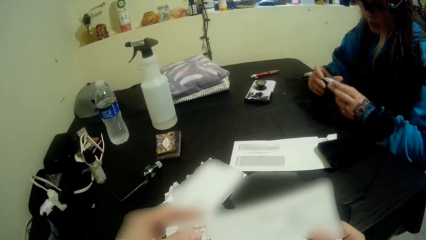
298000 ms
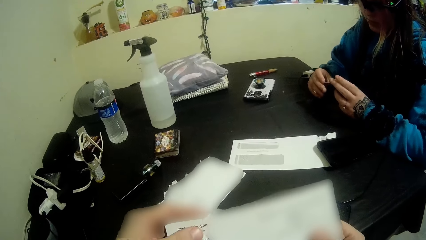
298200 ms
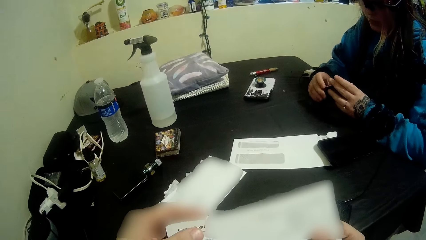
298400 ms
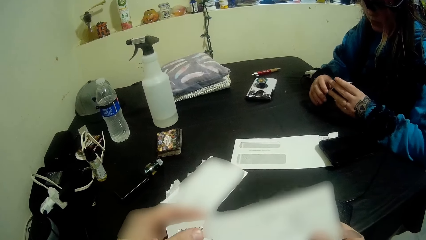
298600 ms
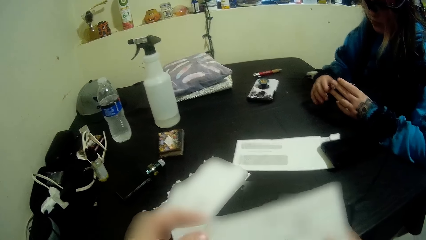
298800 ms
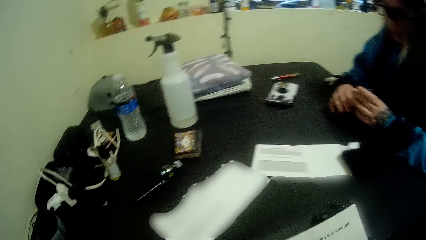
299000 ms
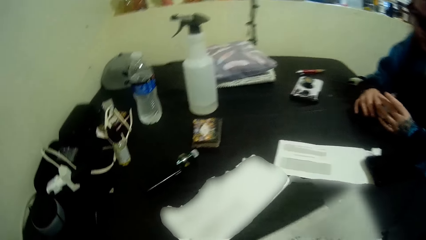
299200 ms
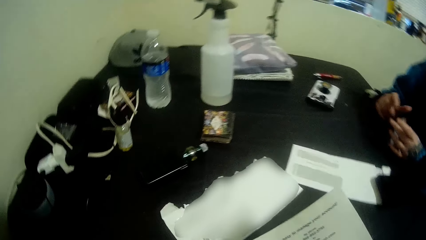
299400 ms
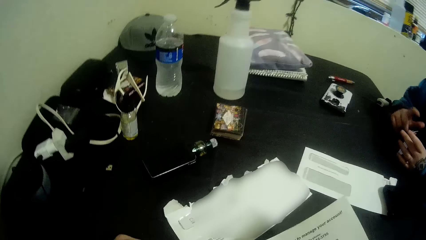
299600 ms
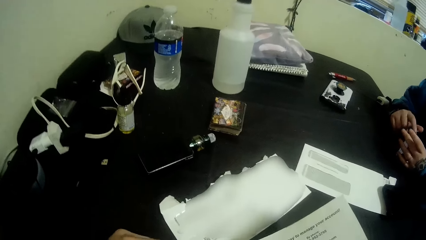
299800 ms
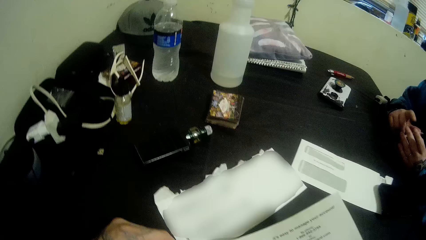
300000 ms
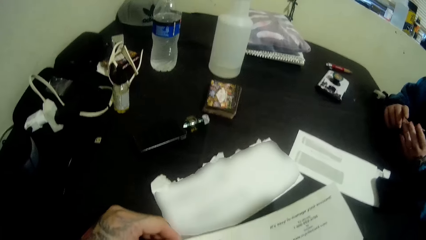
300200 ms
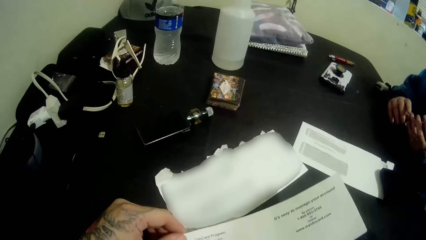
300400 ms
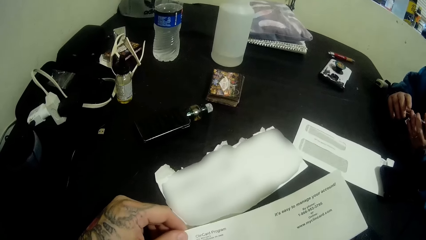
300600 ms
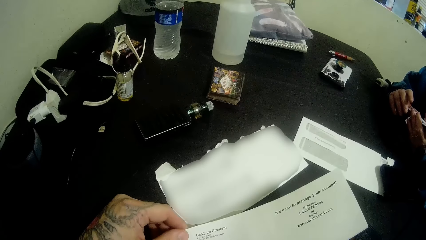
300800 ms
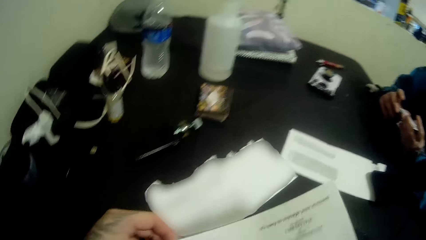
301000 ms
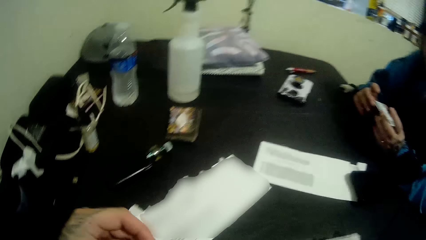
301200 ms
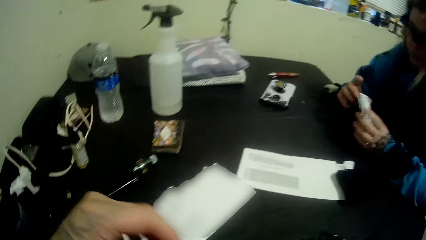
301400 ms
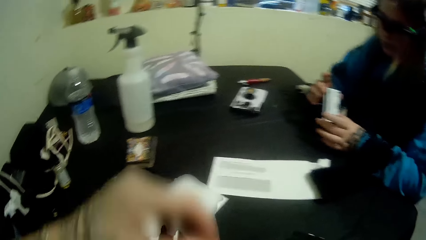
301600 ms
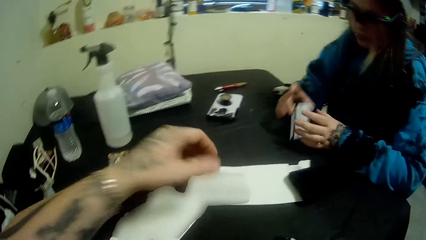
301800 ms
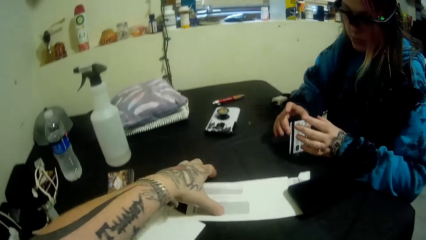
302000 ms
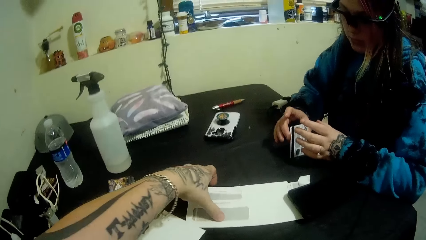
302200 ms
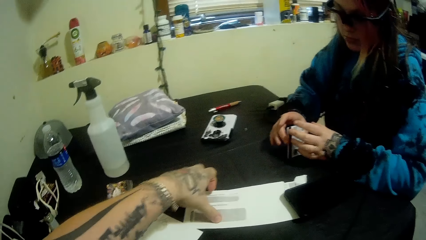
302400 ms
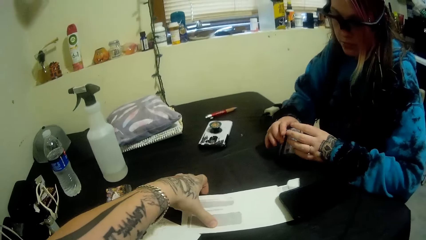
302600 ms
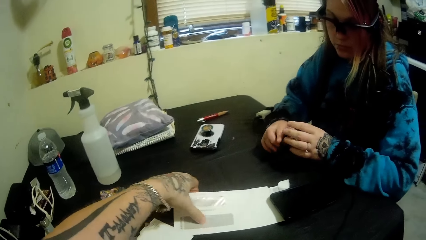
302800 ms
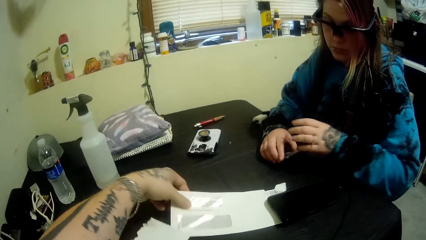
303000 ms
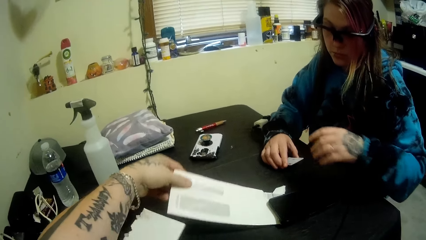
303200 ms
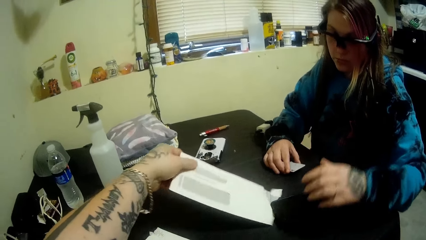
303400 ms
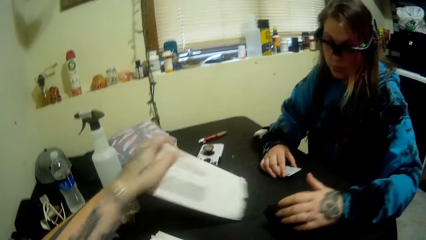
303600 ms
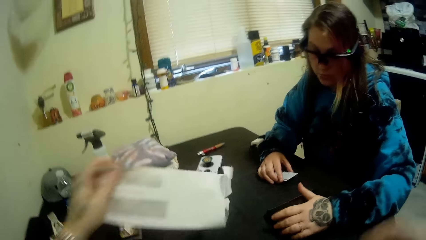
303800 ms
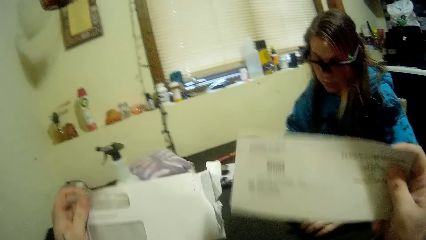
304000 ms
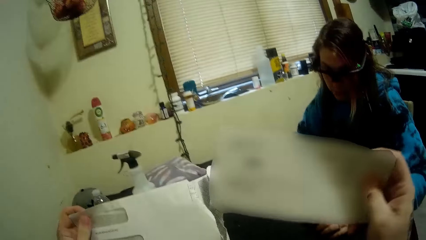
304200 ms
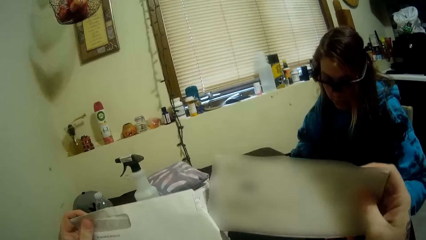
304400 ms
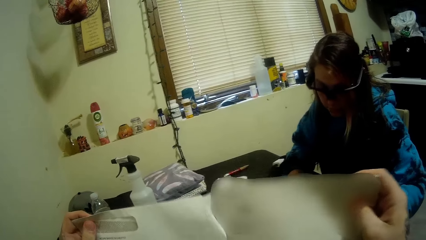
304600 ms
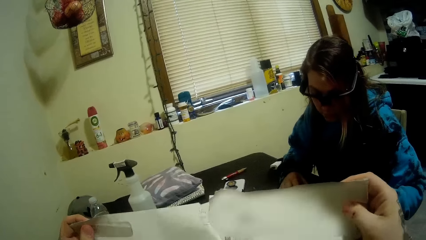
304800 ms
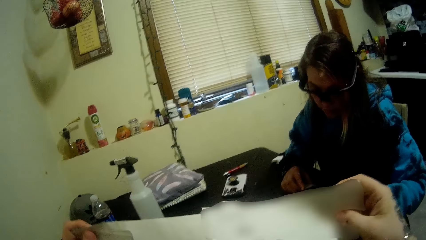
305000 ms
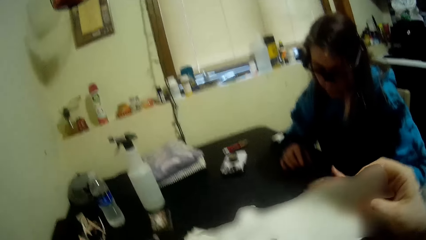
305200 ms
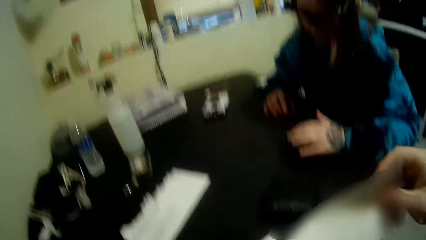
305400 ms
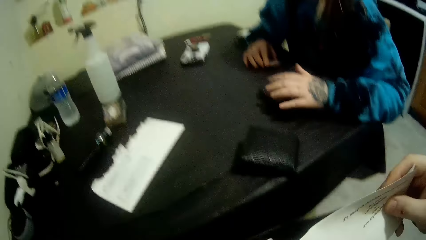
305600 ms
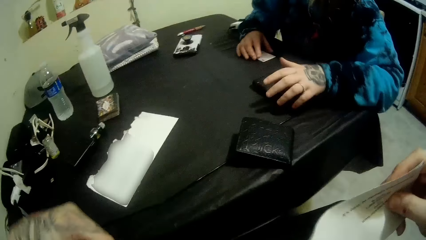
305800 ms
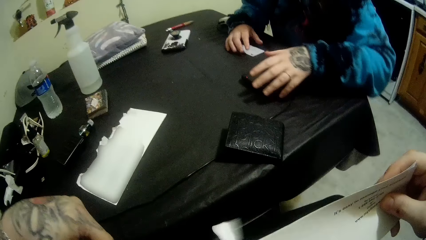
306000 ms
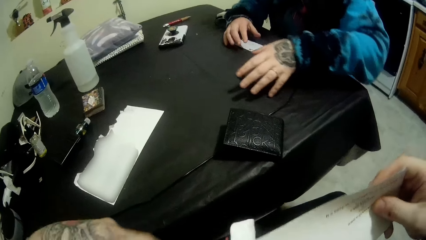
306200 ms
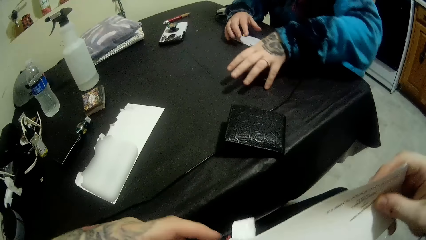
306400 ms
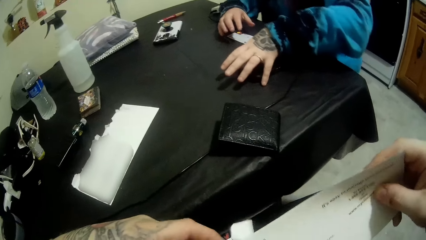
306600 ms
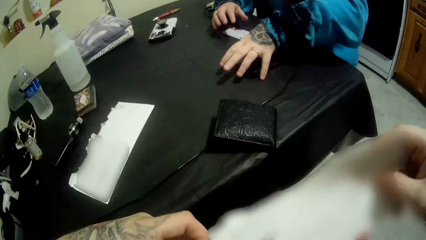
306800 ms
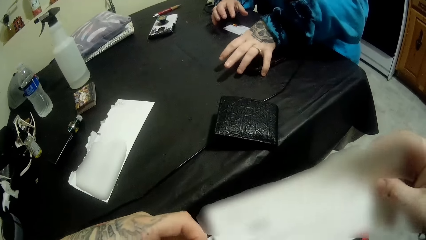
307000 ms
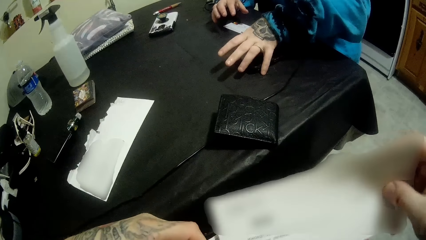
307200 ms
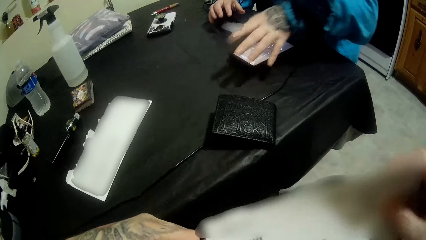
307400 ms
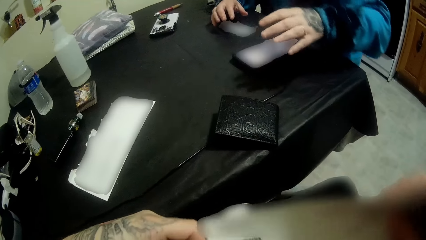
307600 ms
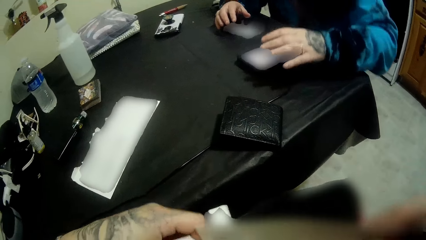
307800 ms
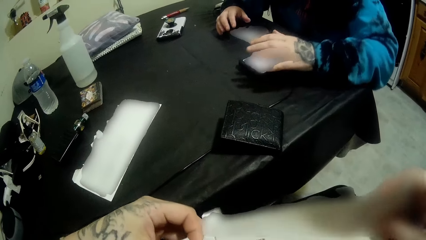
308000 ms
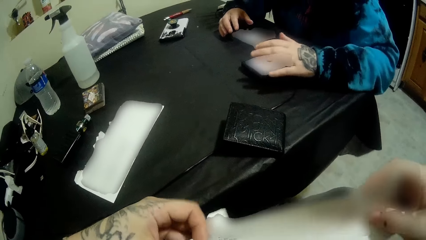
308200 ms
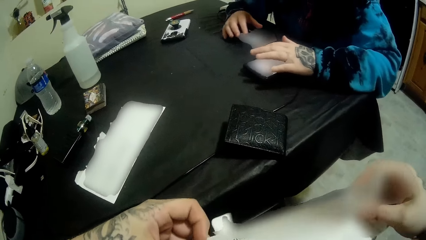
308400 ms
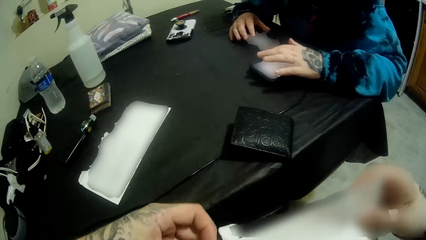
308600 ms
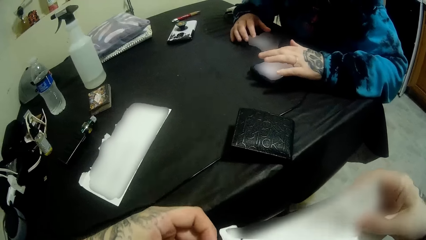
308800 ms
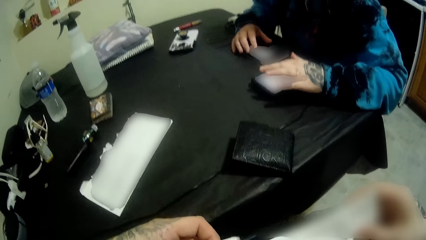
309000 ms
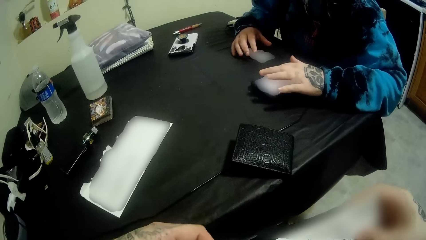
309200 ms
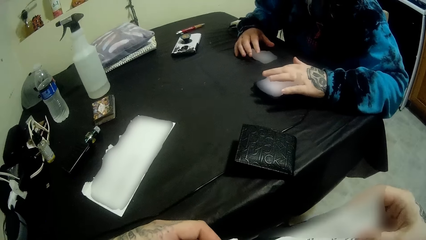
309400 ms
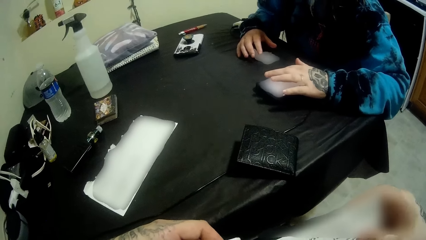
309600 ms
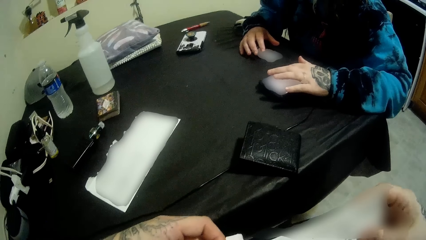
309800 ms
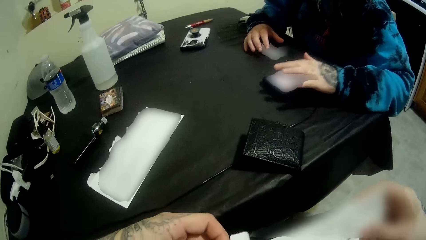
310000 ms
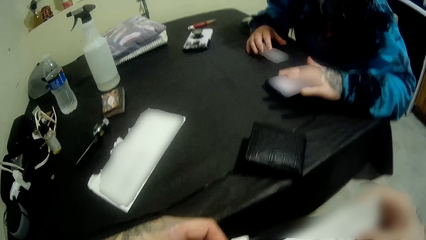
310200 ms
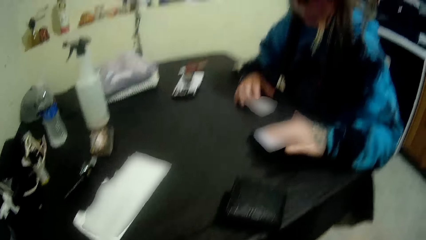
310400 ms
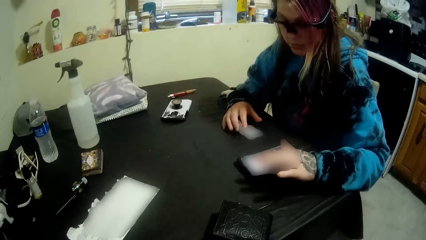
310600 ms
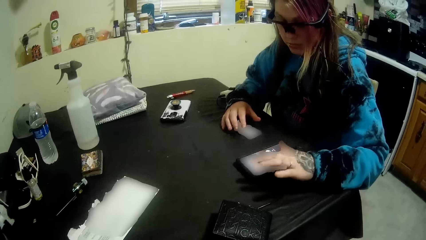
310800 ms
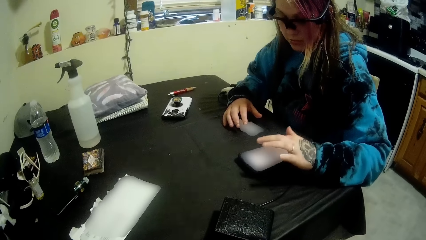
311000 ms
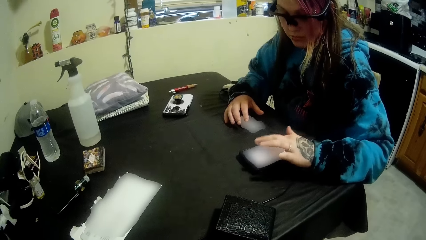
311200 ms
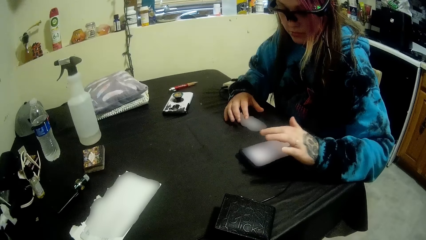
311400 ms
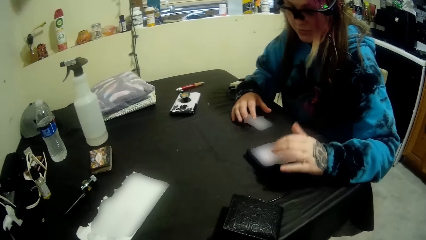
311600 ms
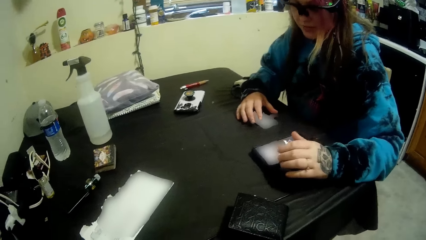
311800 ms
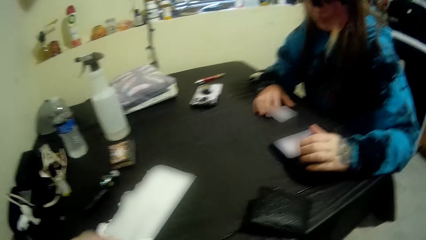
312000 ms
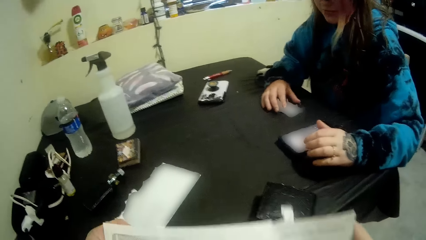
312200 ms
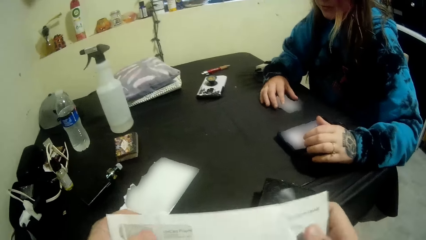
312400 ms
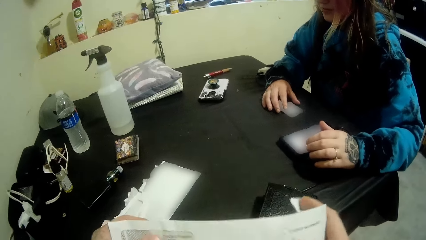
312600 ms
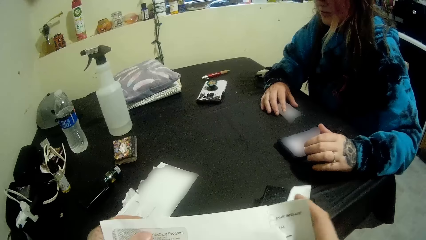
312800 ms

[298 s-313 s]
The camera wearer looks at the paper. They pick up an envelope from the table. They put the paper into the envelope. The woman operates the phone, turns on the phone, and presses the phone.
